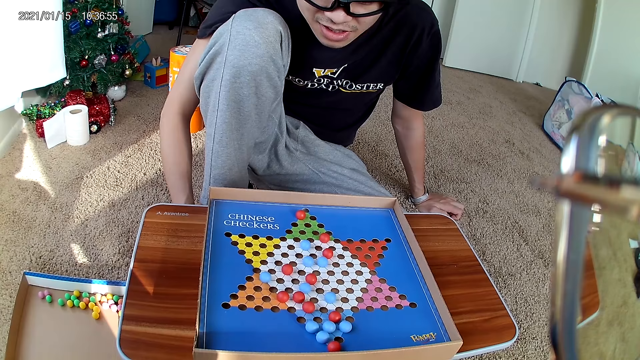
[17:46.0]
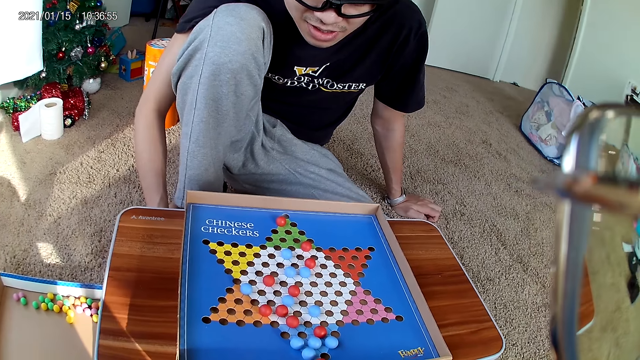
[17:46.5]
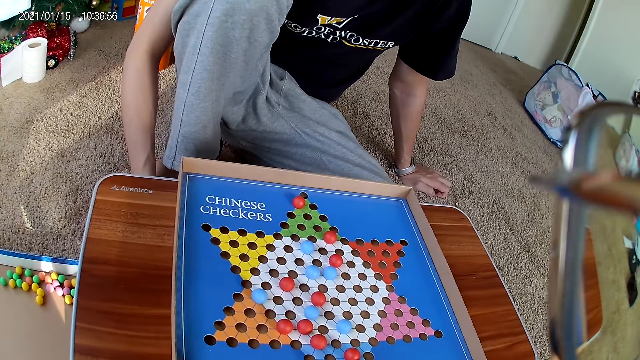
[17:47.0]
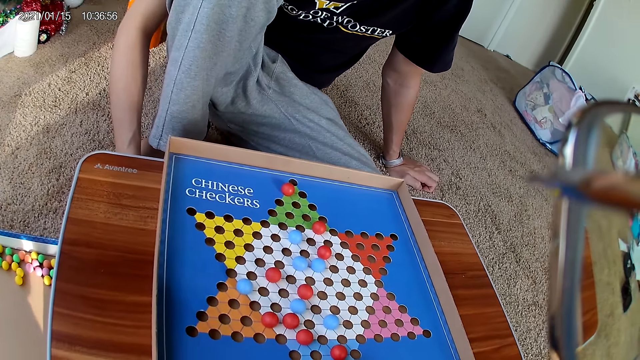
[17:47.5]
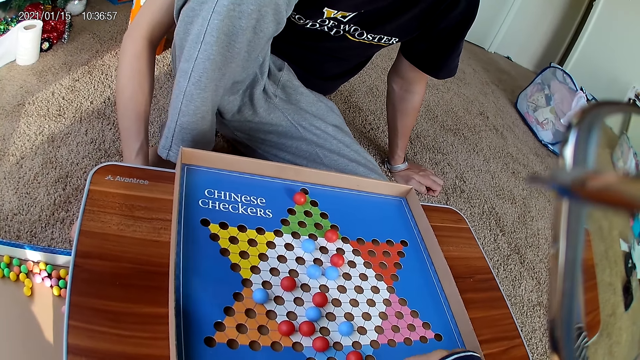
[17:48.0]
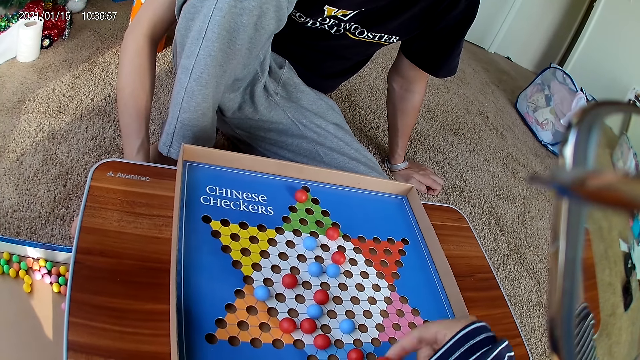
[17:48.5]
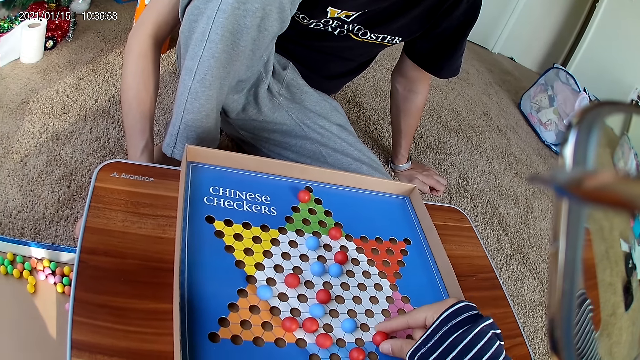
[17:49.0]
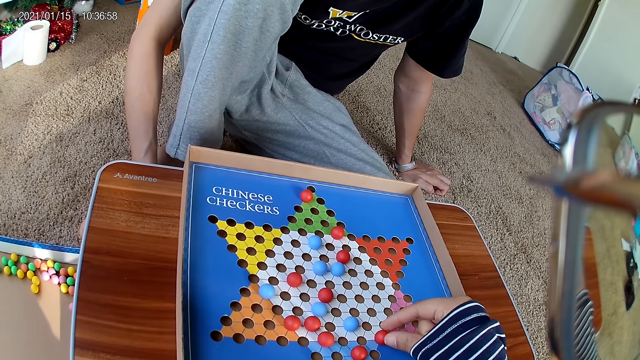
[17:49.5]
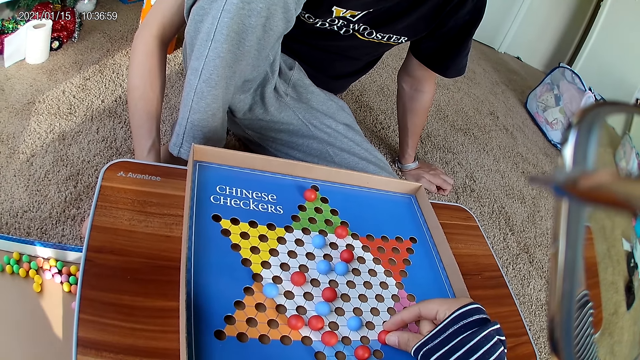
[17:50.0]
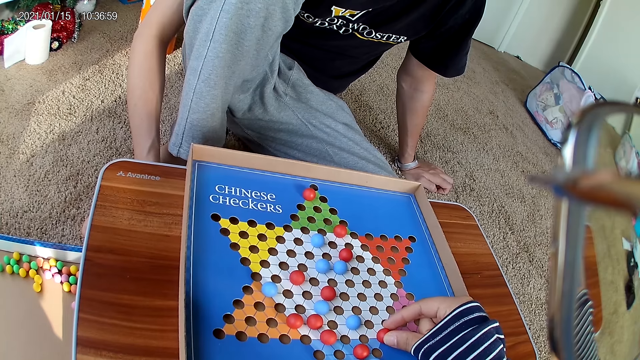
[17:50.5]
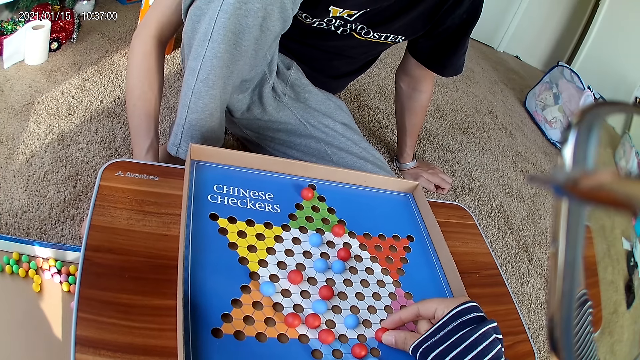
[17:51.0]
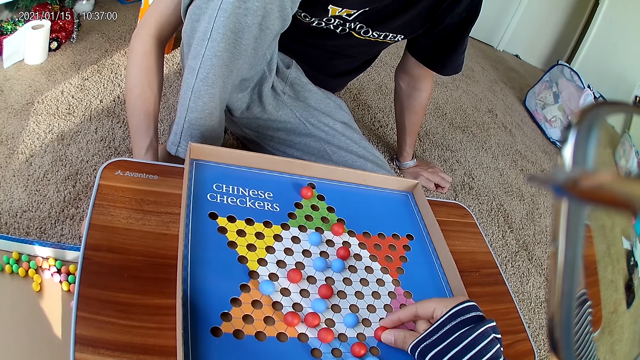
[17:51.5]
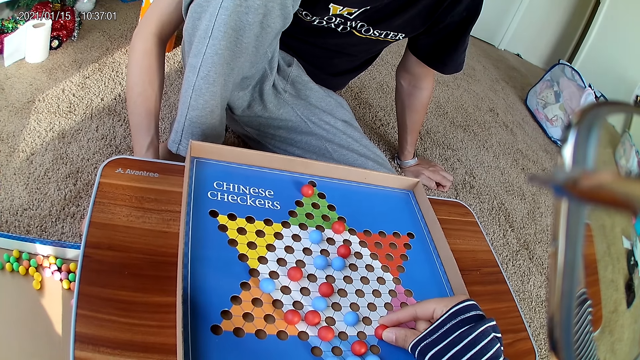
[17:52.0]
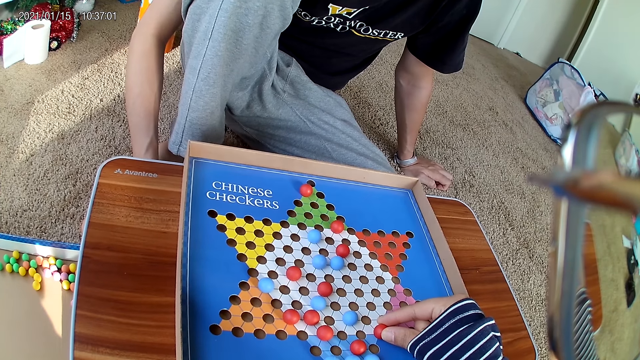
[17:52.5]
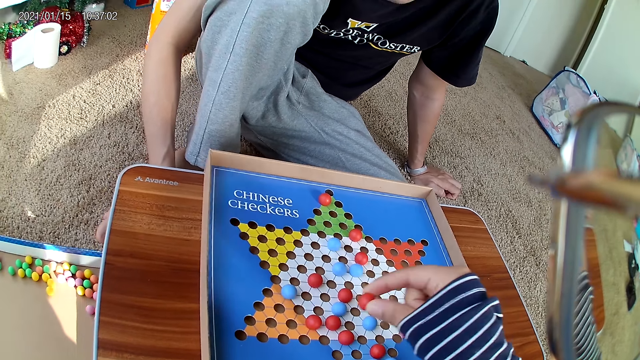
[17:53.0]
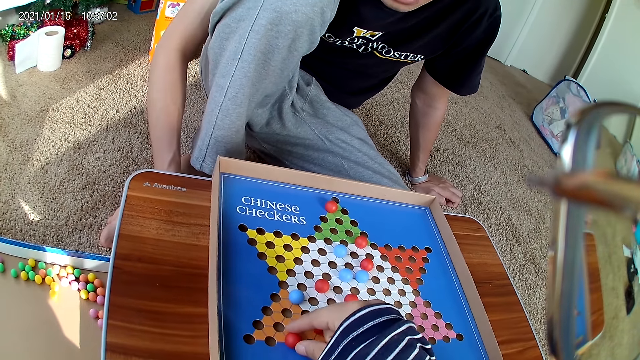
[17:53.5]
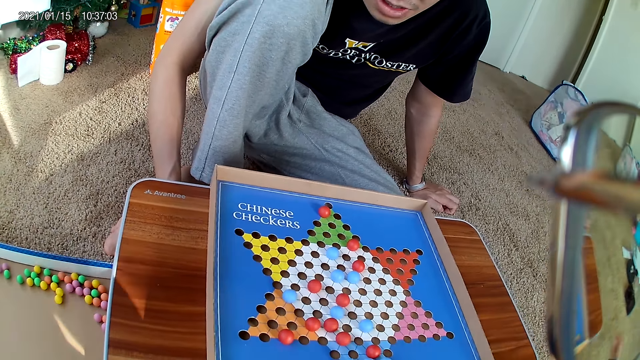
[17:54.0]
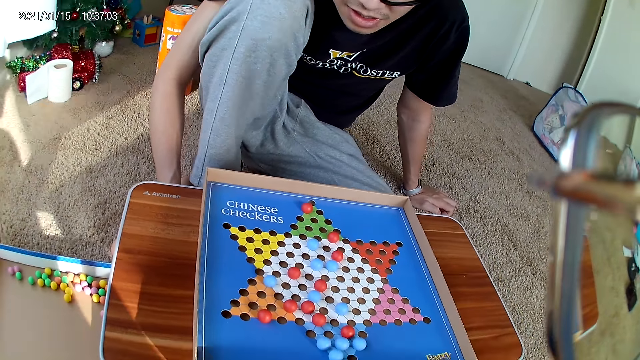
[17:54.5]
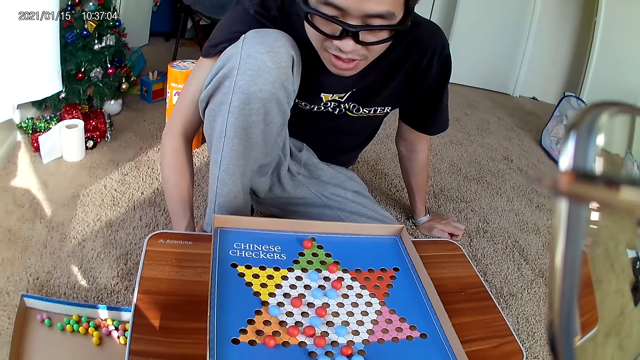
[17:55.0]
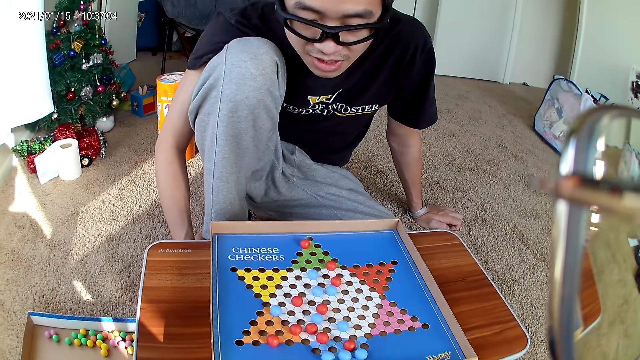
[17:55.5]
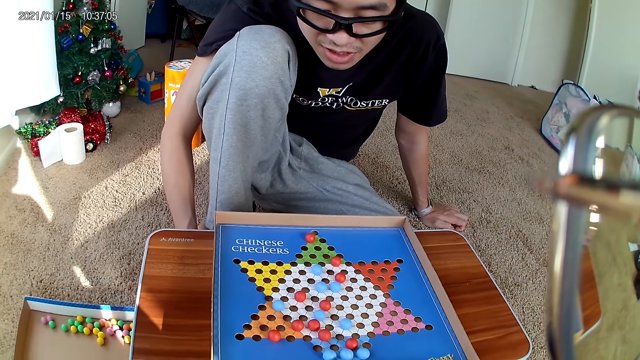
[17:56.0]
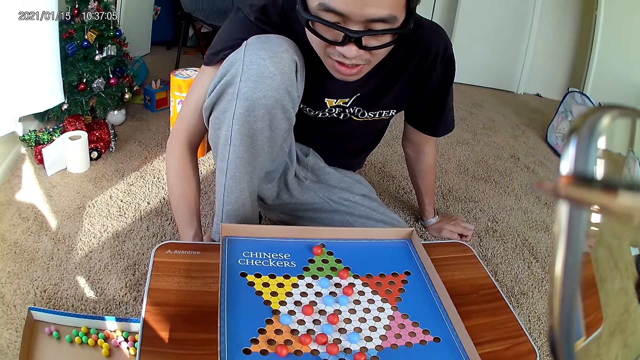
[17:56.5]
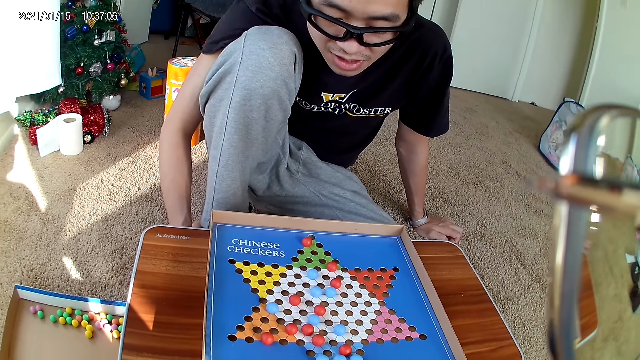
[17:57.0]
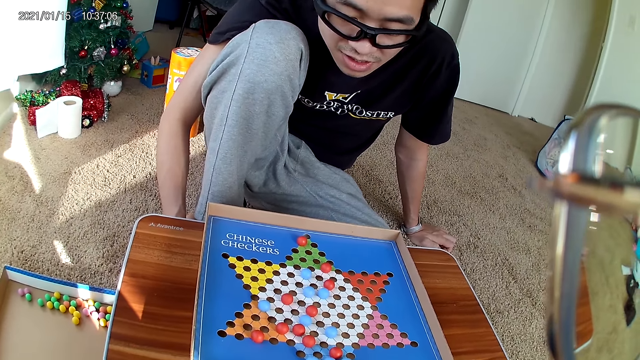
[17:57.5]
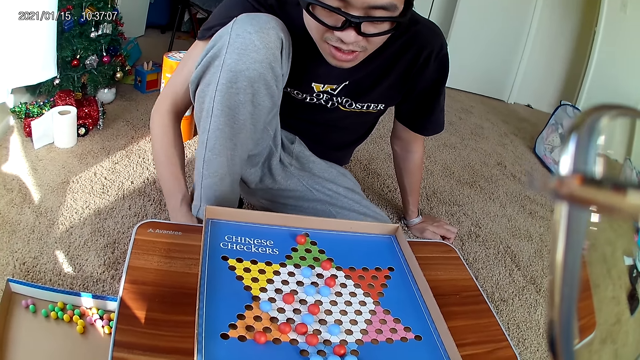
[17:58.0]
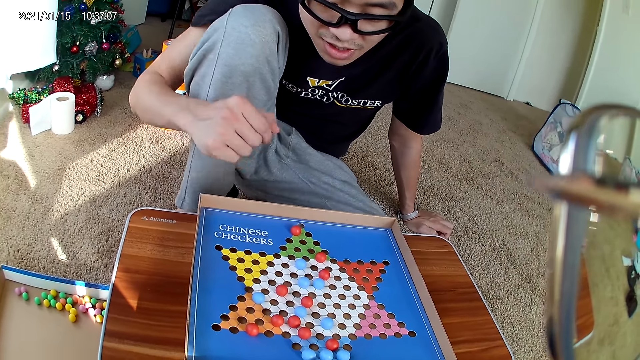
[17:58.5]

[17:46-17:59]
The camera wearer moves a red marble piece on the checkers board to a new position. They pick up a marble. They move the red marble piece on the checkers board to a new position again. They drop the marble.

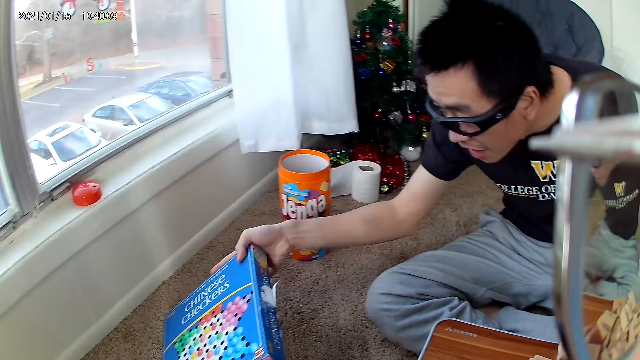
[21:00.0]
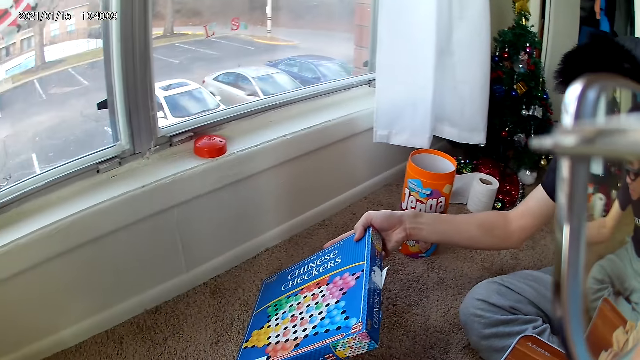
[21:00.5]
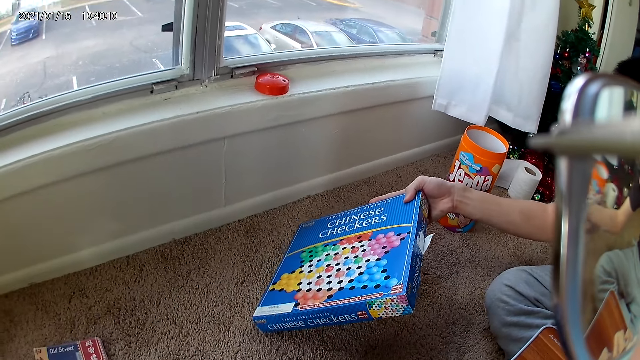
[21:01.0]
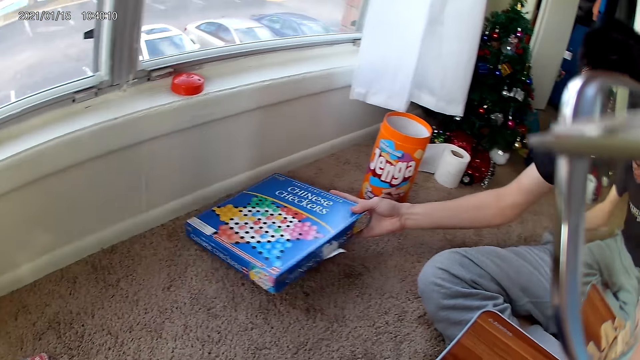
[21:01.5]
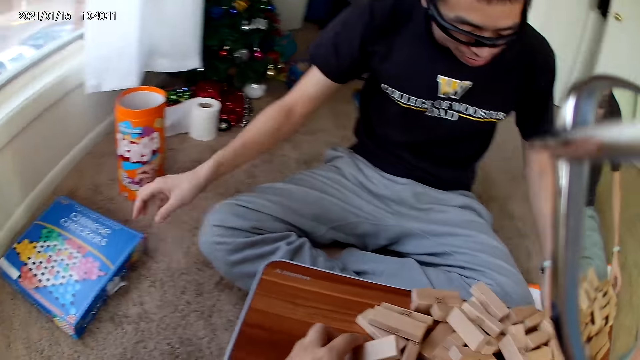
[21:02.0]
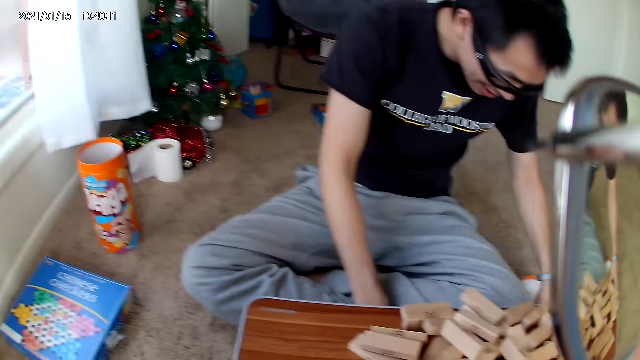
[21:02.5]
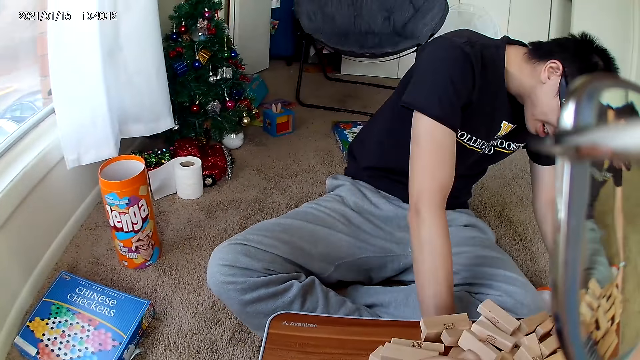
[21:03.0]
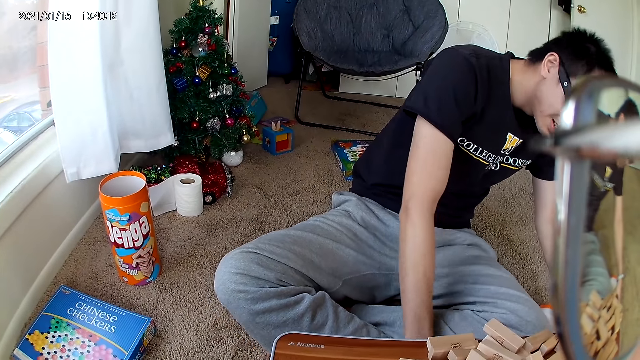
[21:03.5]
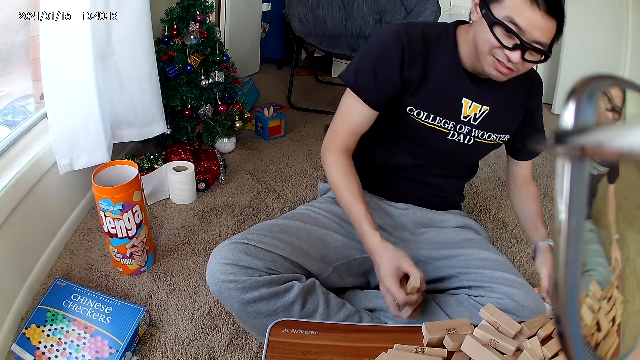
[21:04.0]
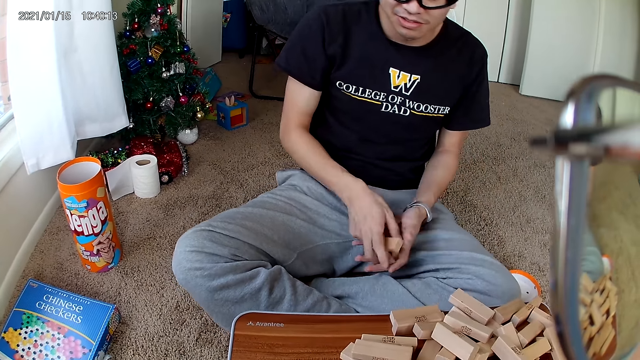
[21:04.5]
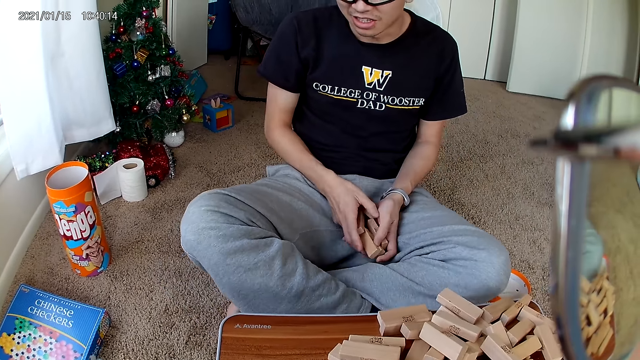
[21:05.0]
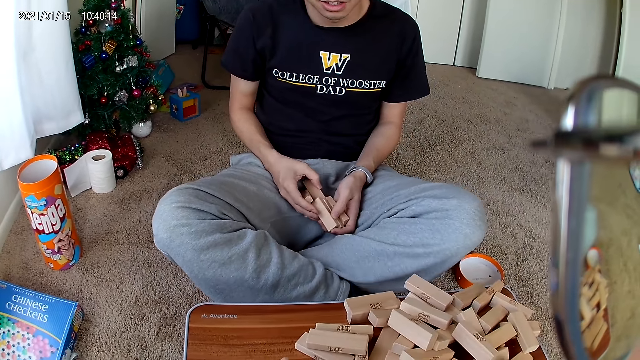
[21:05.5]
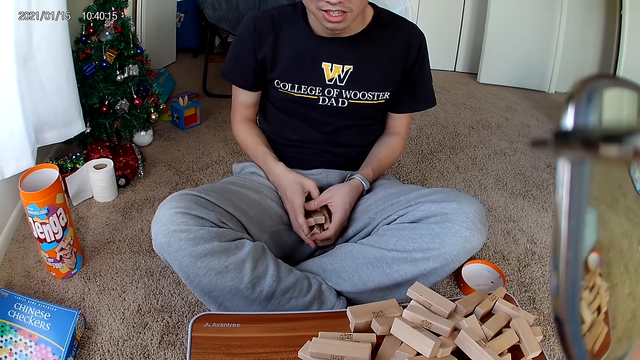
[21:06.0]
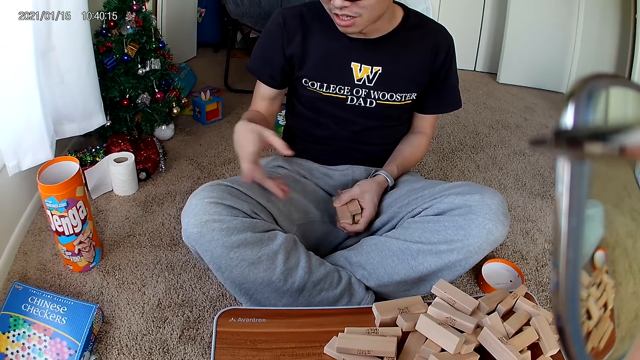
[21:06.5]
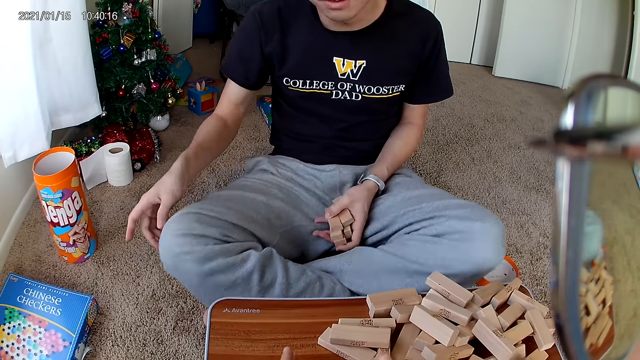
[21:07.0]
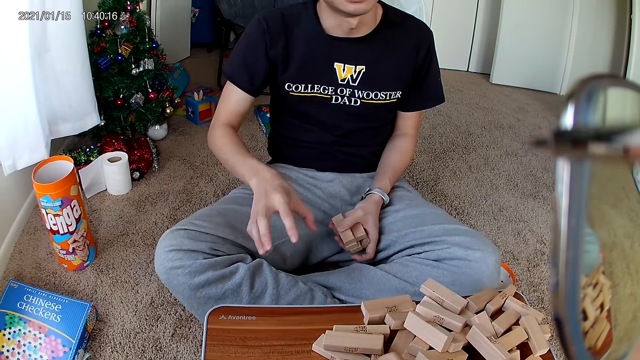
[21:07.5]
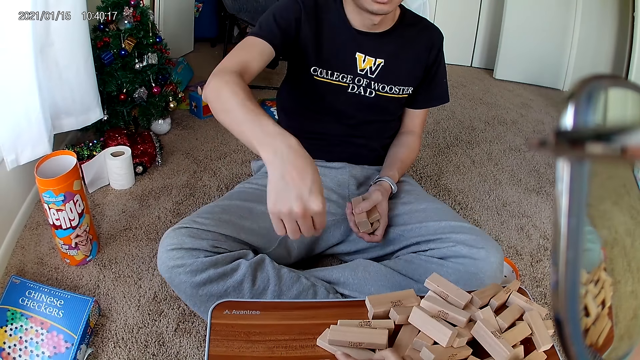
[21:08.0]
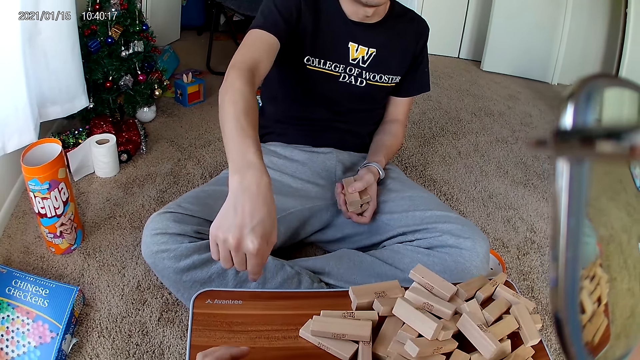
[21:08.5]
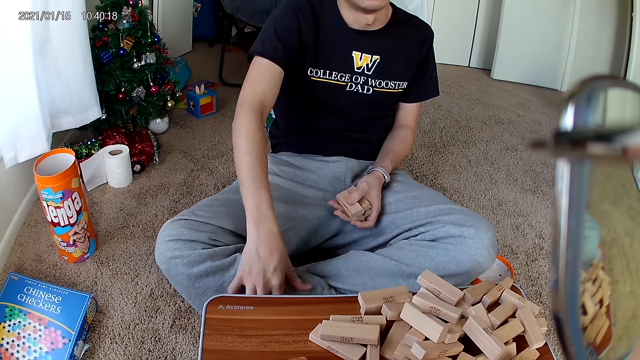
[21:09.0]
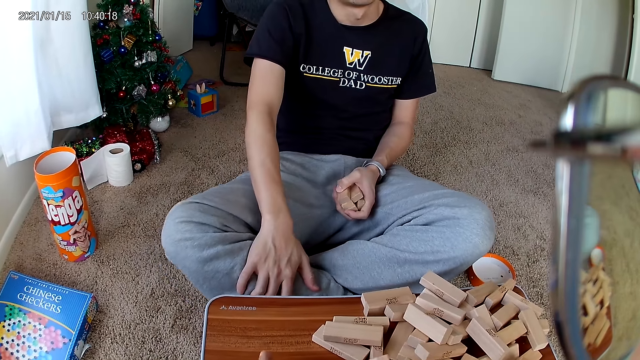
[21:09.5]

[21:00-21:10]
The camera wearer looks at the other side of the room. A man moves the checkers board carton aside. The man drops the box of marbles to the floor. The camera wearer carries building blocks on the floor. The man picks up the blocks and talks to the camera wearer.
